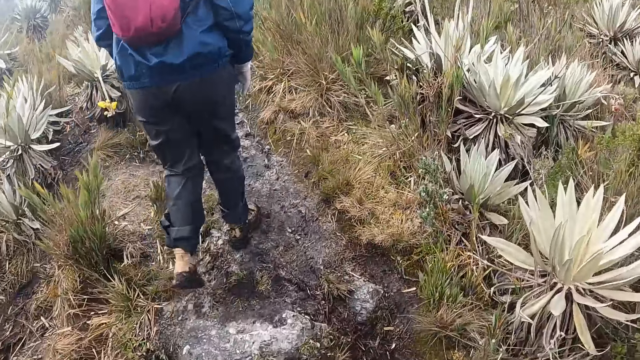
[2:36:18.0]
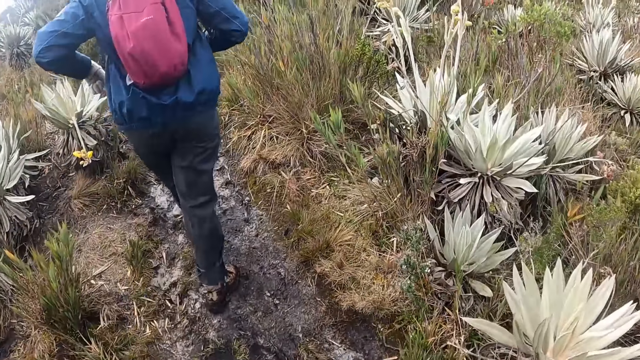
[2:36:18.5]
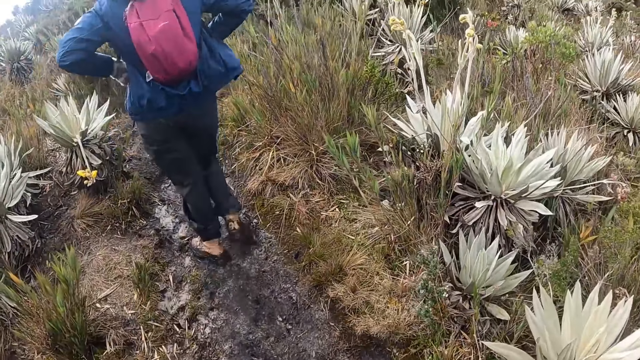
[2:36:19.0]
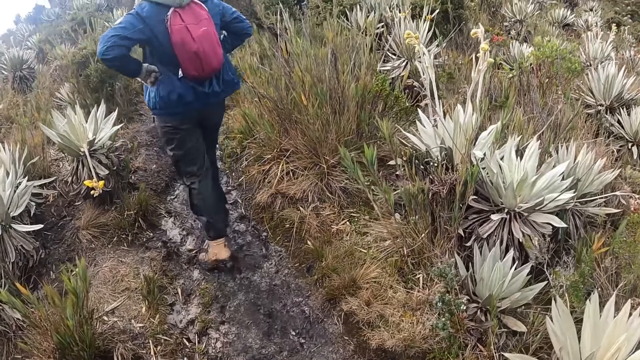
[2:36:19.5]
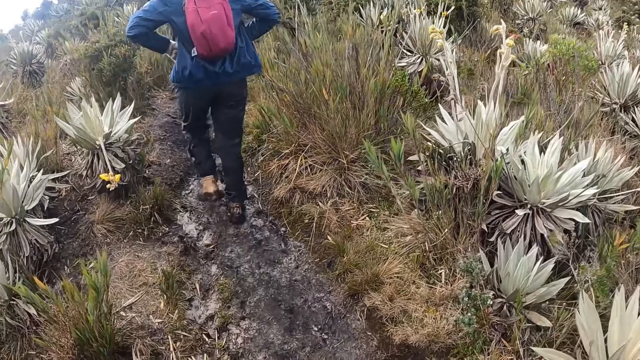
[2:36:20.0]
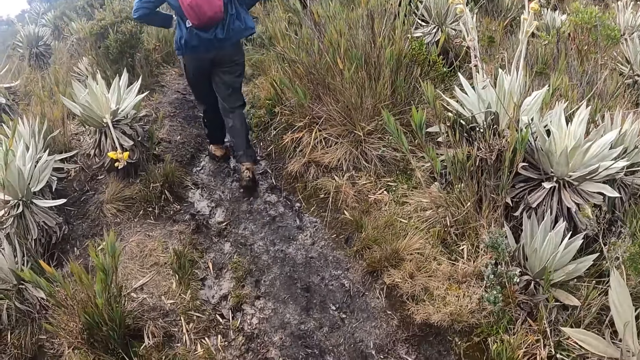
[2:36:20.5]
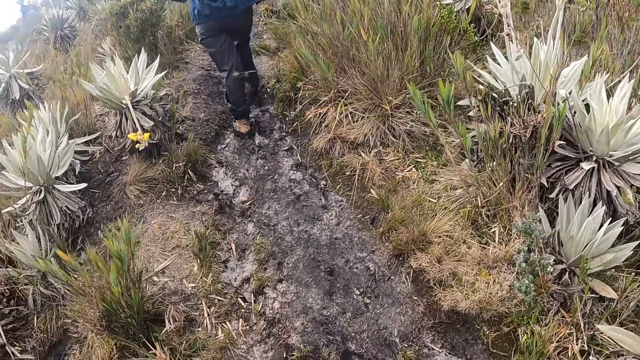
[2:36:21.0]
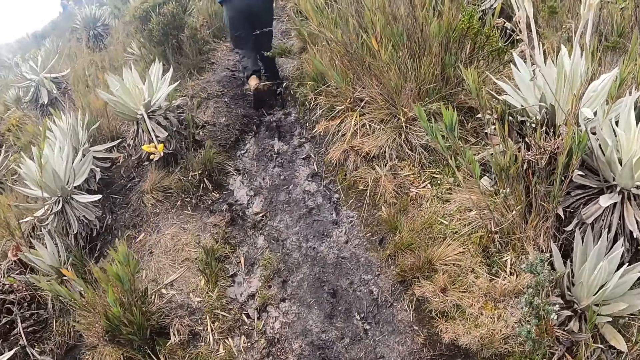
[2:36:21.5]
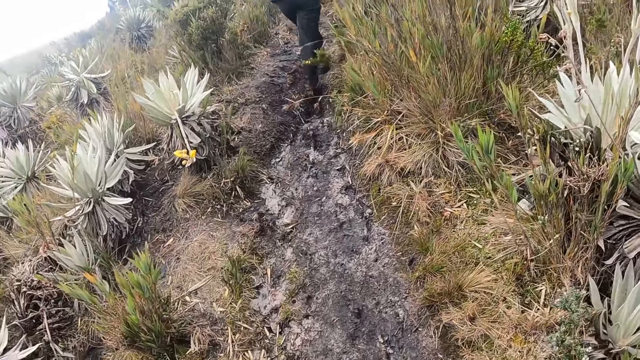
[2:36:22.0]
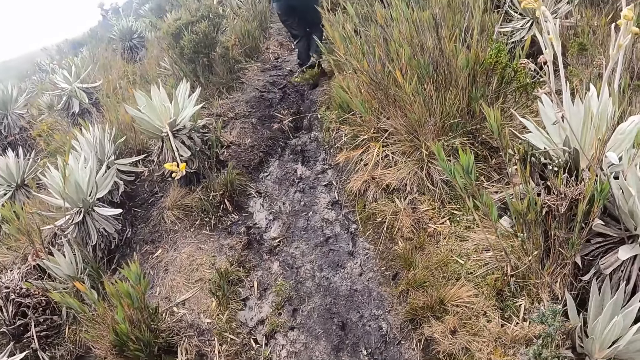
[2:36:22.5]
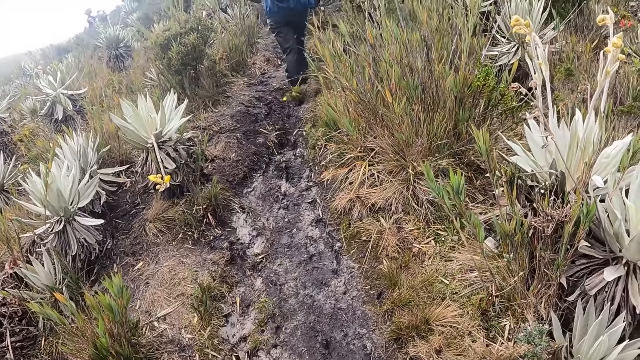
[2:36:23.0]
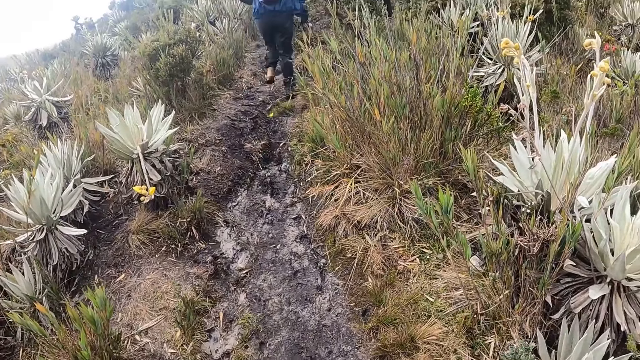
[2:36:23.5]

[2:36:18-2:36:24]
The woman places both hands akimbo.

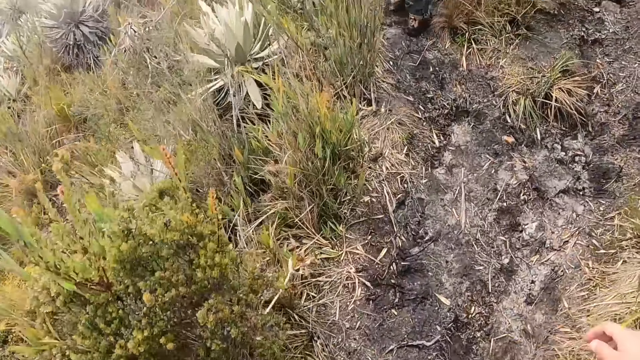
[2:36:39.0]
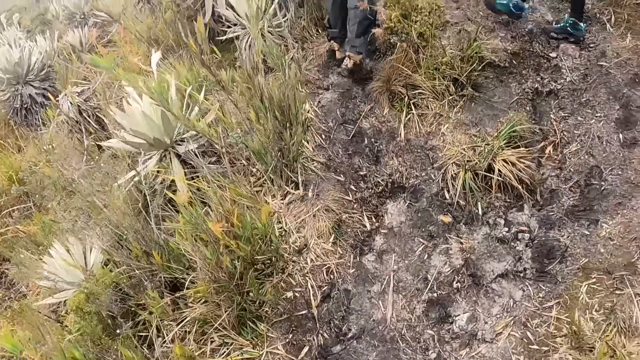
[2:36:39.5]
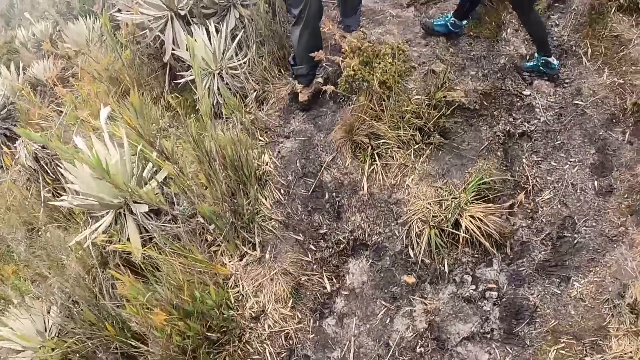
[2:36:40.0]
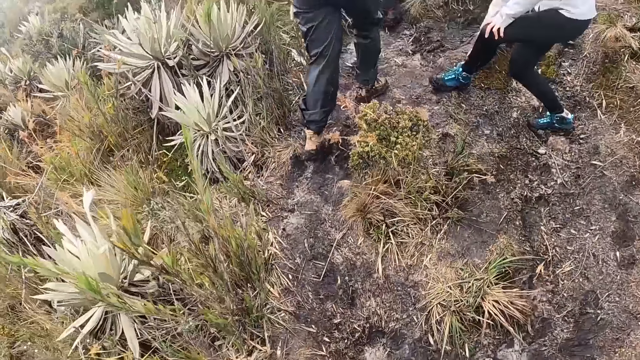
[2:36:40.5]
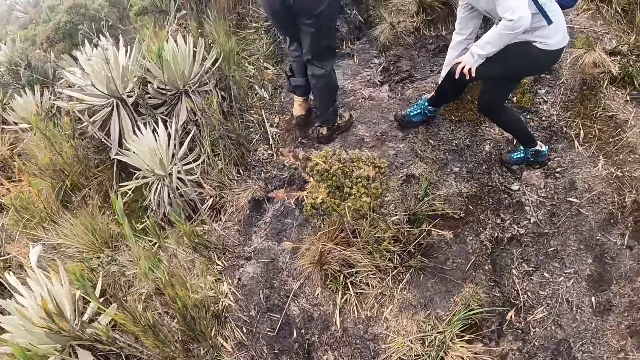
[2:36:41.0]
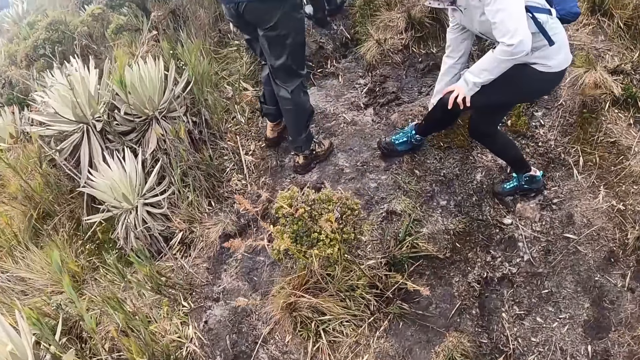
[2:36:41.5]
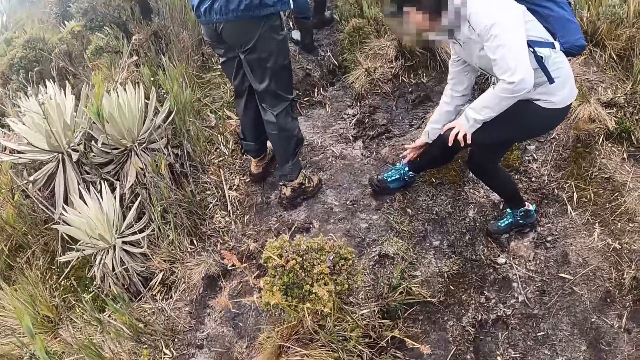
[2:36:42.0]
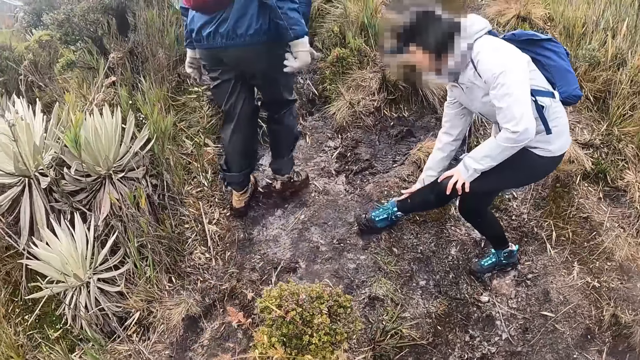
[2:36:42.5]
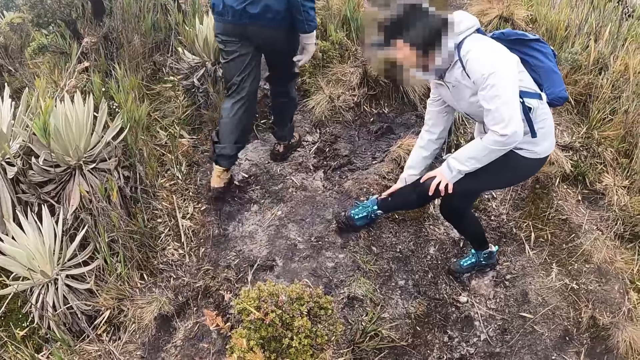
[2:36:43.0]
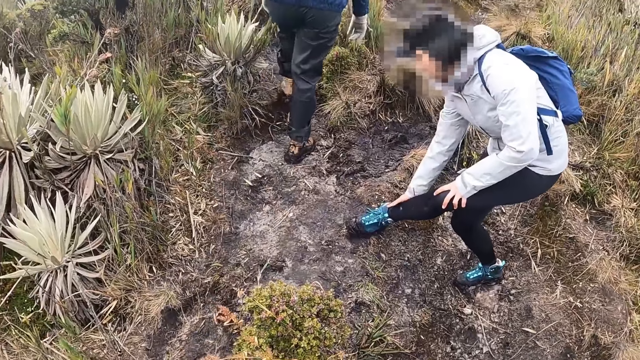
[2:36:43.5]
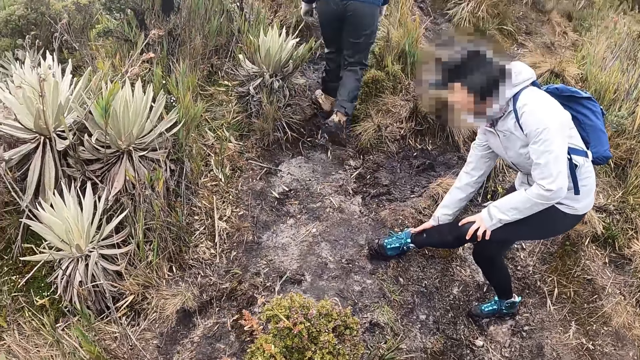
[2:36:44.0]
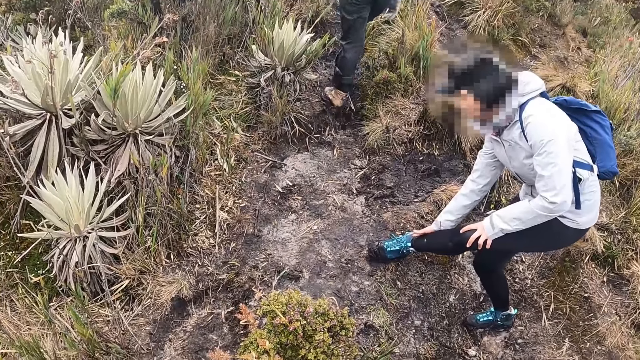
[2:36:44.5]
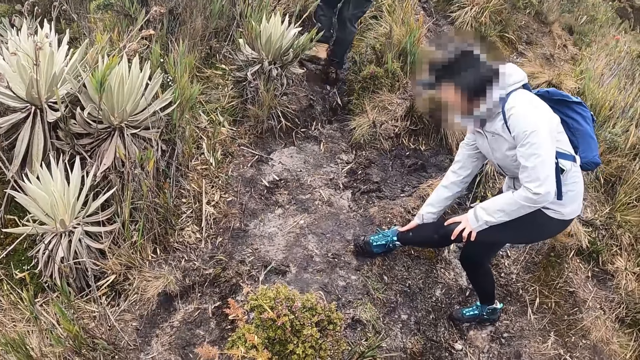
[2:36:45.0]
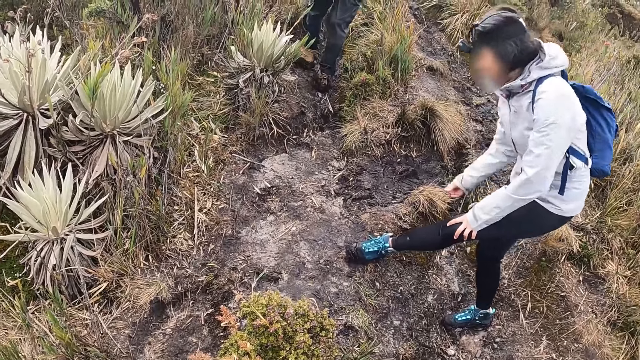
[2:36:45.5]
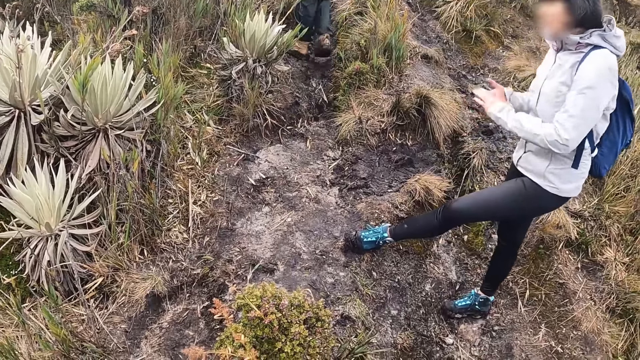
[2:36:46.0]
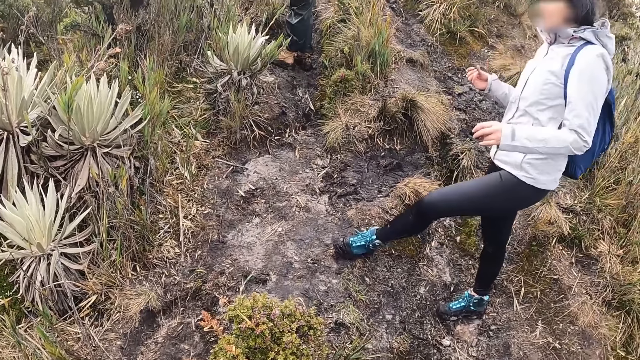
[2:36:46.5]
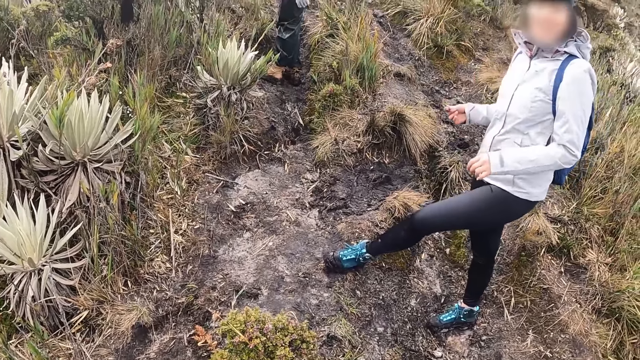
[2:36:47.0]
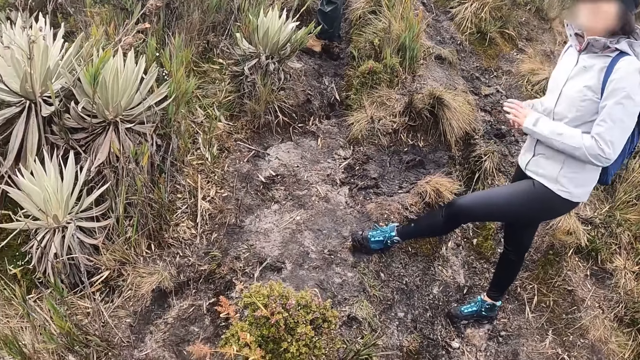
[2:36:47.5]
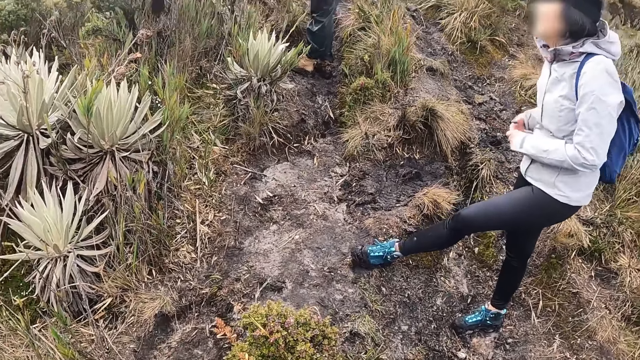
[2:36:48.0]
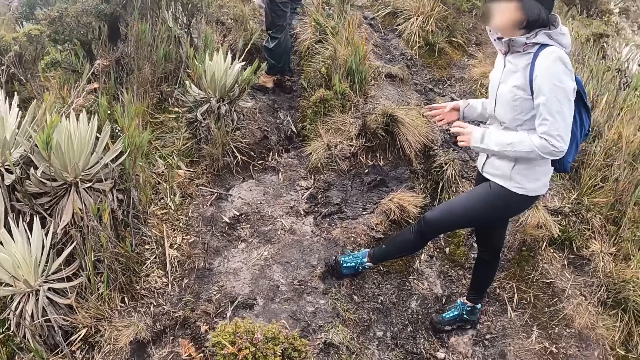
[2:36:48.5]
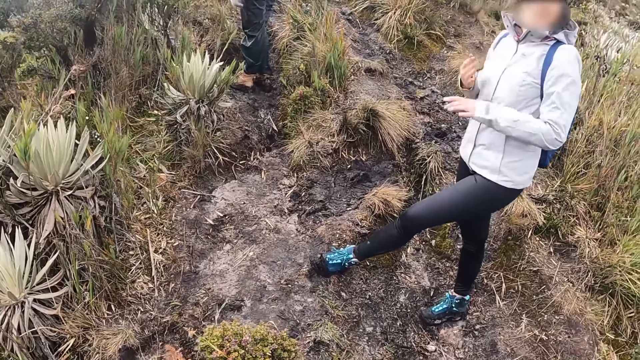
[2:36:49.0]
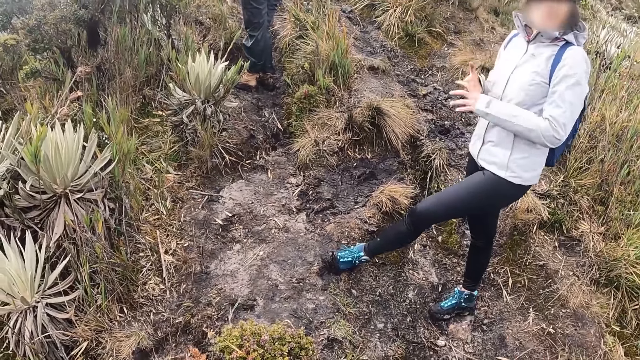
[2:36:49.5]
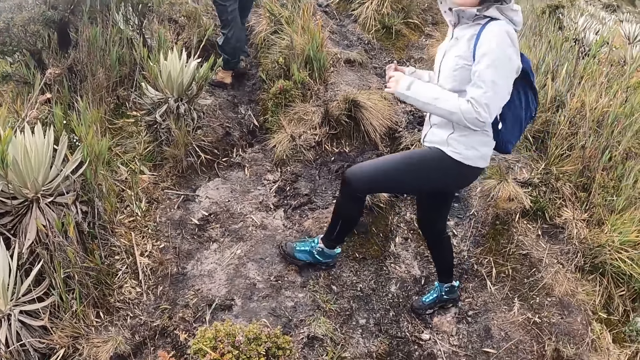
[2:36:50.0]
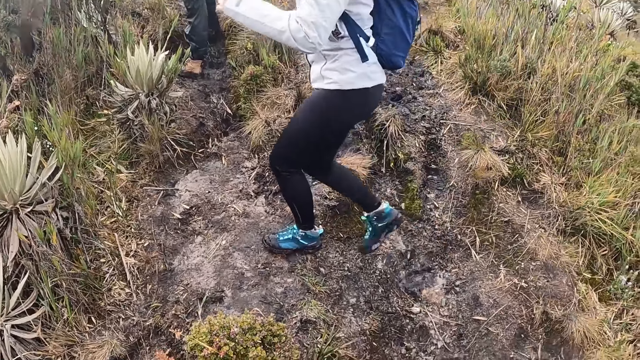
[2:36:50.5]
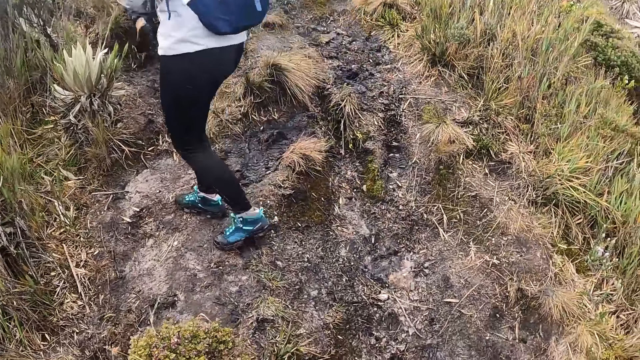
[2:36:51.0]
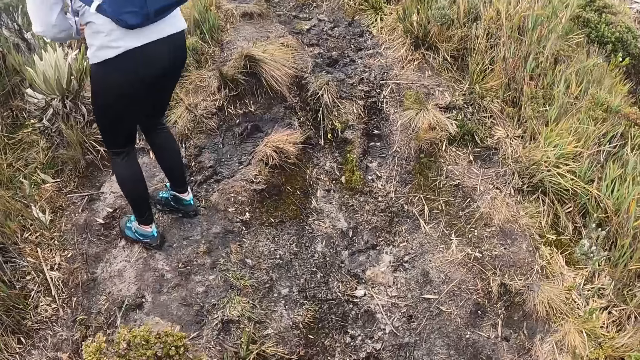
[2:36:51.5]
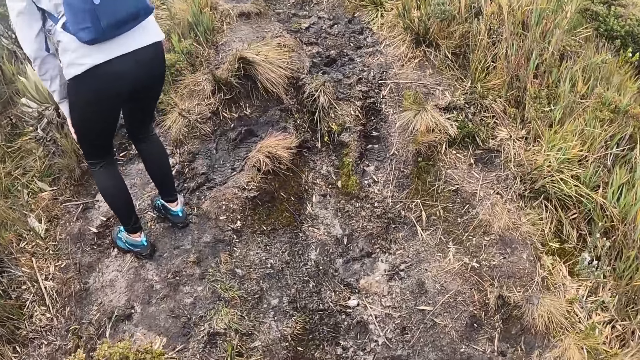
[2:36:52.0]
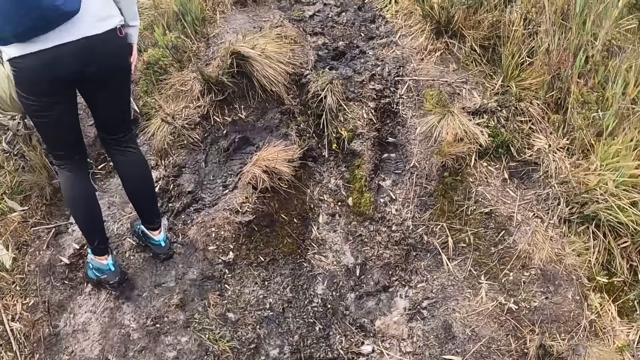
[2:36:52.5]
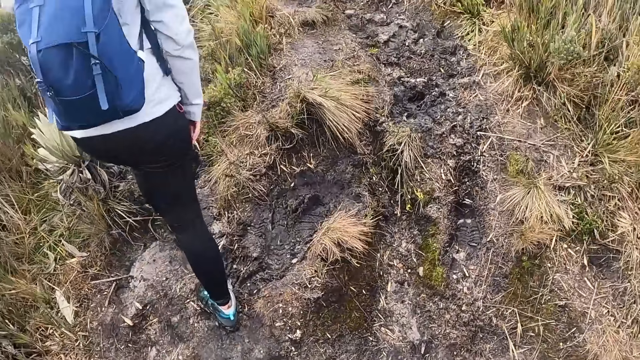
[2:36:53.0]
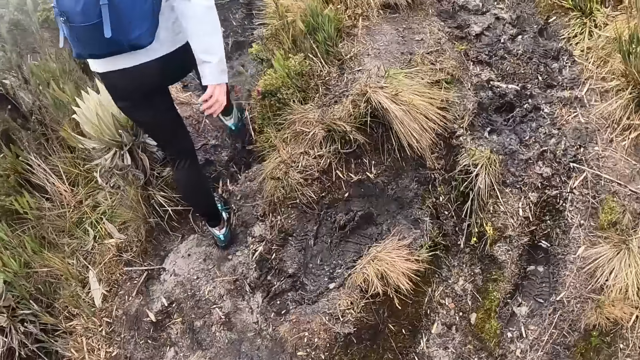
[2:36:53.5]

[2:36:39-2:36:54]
A woman cleans a trouser with her right hand. The woman rubs both hands together. The woman rubs both hands together again.
